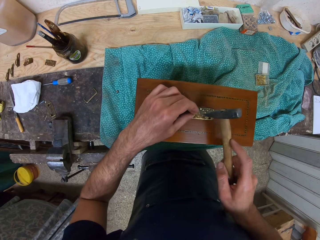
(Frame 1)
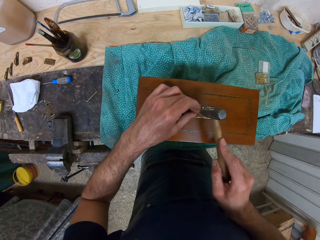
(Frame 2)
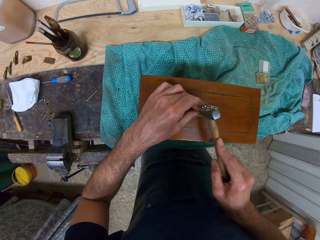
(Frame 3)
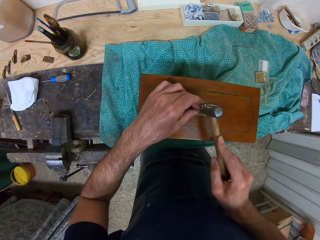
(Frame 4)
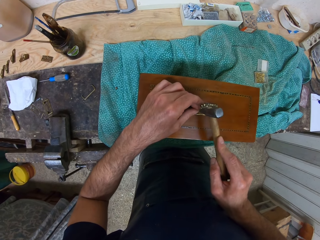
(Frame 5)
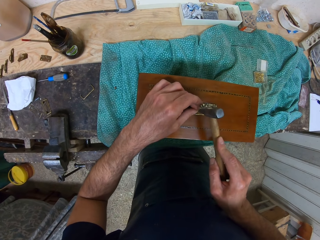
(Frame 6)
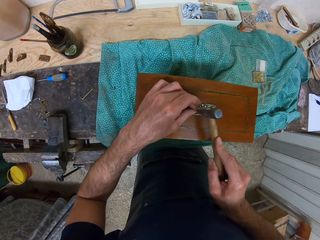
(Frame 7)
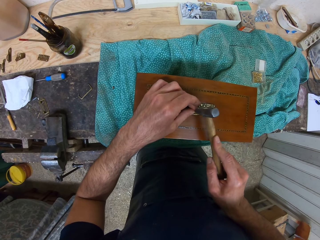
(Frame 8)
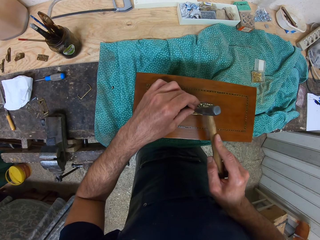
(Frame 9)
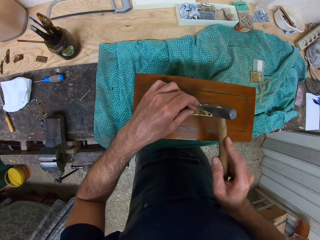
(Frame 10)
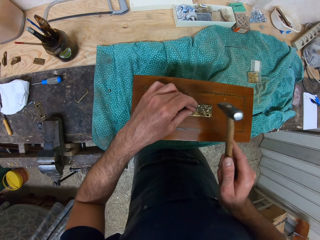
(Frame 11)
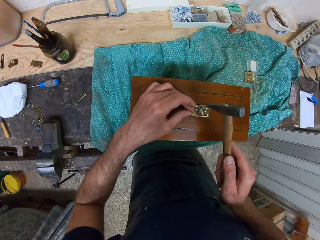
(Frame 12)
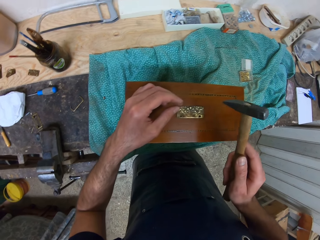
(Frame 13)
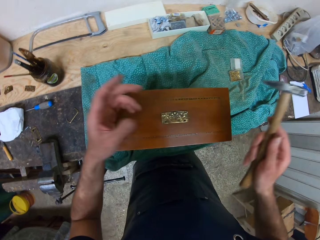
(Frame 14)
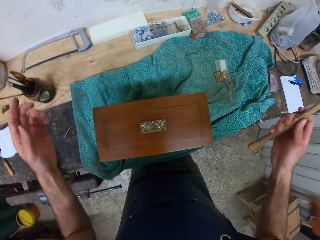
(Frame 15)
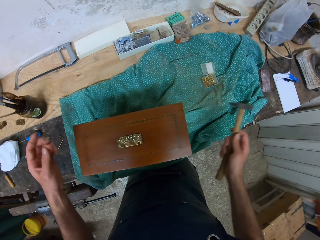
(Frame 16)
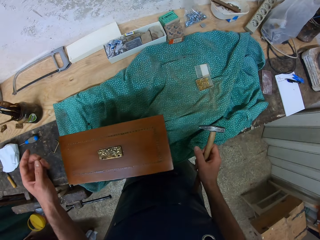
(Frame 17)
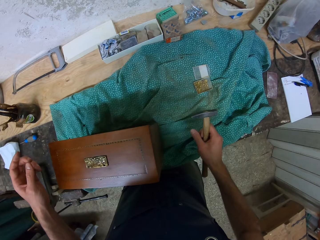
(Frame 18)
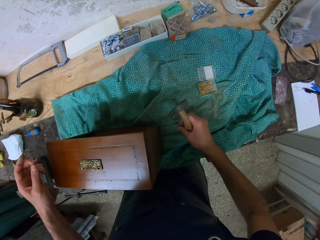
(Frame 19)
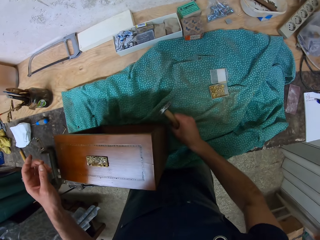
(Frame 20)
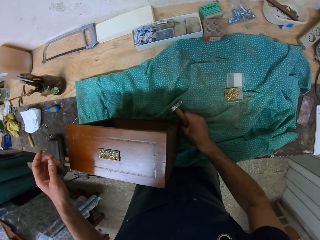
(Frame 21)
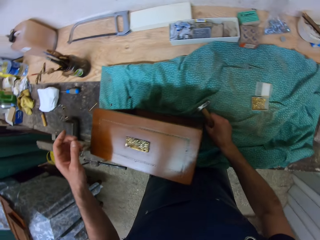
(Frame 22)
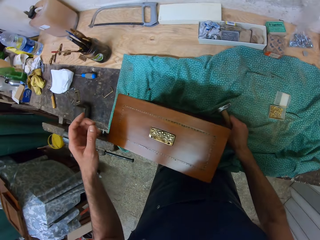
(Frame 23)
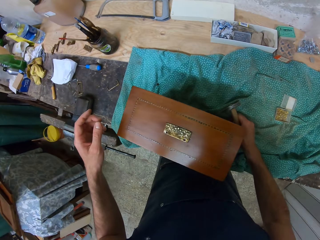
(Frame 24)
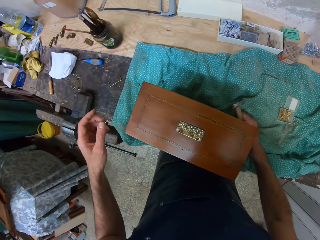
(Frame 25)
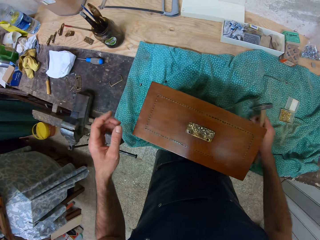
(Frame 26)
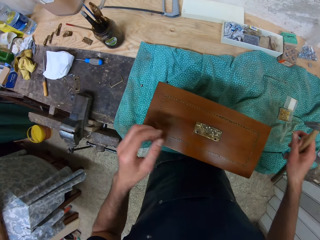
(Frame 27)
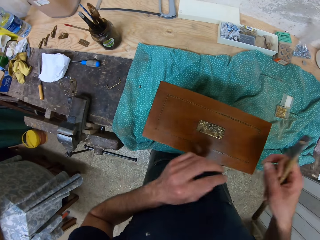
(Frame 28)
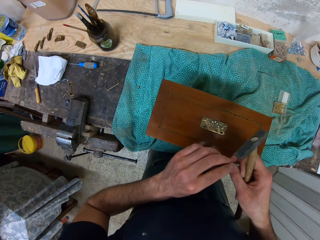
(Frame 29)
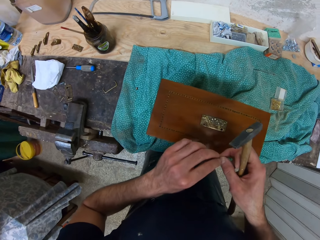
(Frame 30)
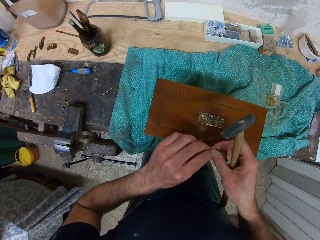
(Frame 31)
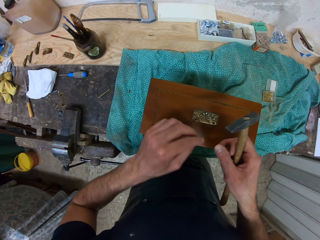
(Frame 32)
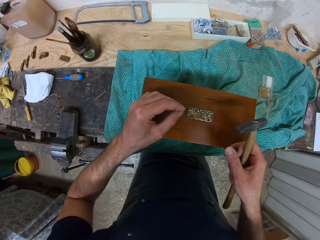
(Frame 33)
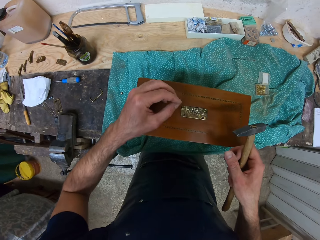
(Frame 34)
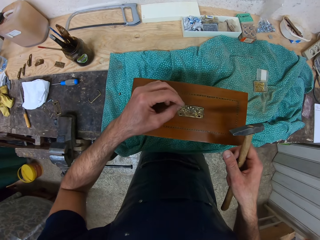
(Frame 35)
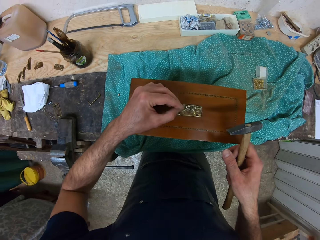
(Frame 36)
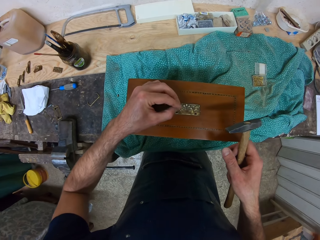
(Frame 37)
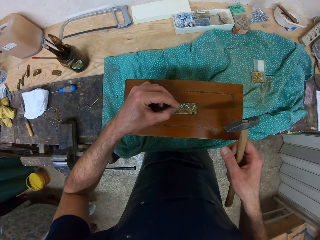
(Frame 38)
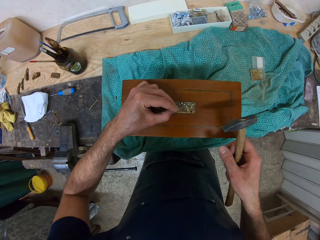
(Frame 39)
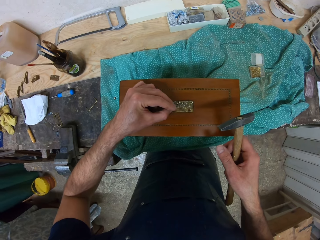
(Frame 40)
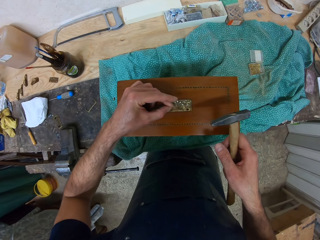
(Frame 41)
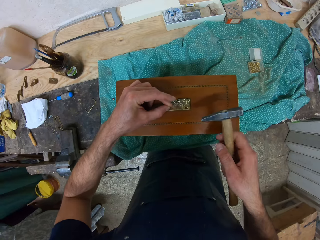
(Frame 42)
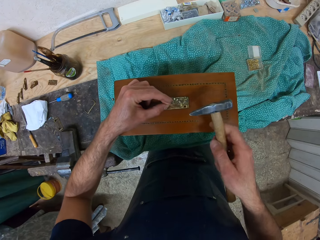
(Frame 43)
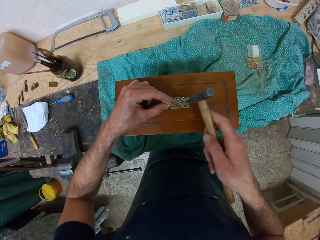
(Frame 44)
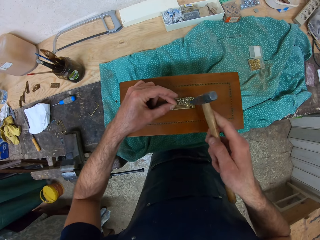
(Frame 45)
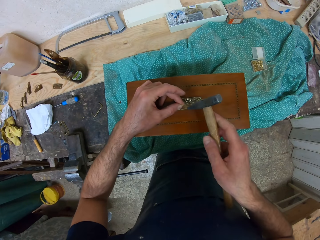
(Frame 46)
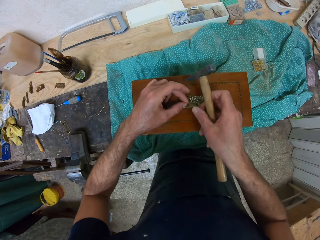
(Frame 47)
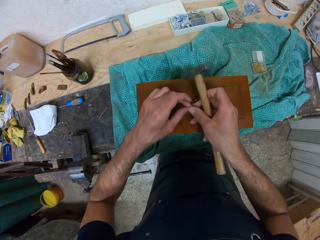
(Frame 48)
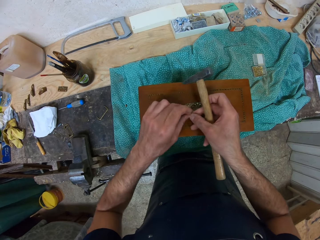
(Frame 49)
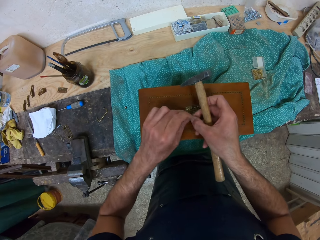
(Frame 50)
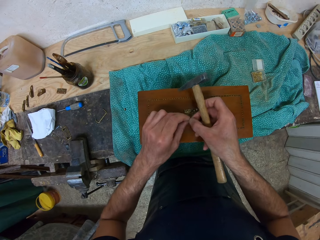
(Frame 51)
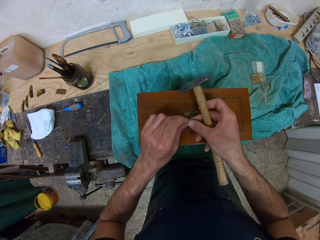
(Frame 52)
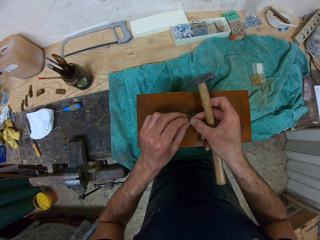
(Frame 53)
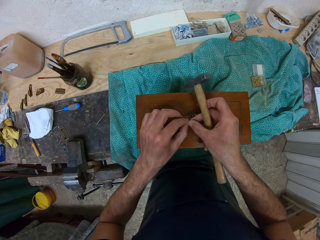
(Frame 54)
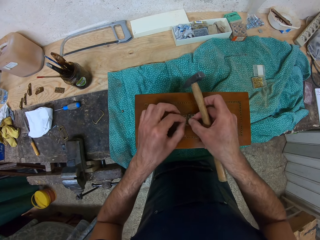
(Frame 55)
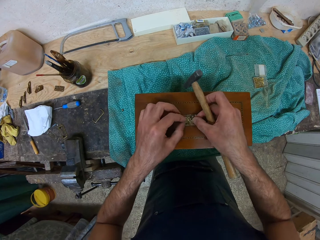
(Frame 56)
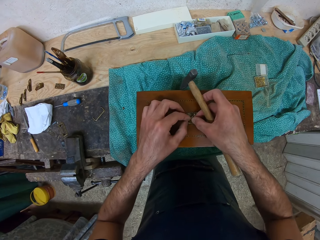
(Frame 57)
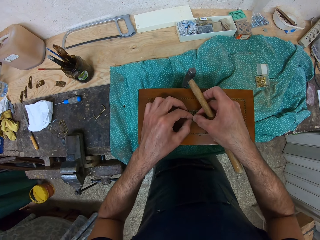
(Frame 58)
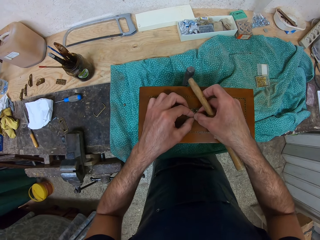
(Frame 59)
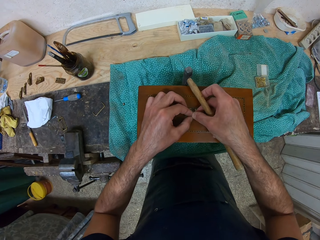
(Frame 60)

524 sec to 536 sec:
The camera wearer holds a hammer. He hammers the nail. He lifts the hammer. He picks up a nail on the table at the back of the wooden box. He places the nail with his left hand. He holds the nail. He fits the nail on a metal sticker. He adjusts the nail with both hands. He holds the nail.

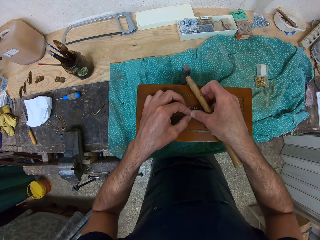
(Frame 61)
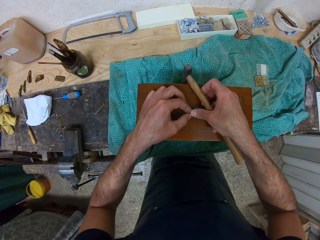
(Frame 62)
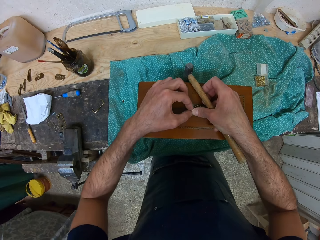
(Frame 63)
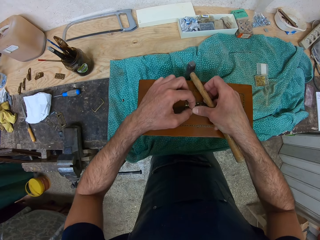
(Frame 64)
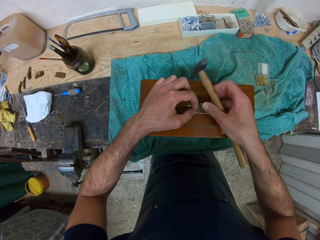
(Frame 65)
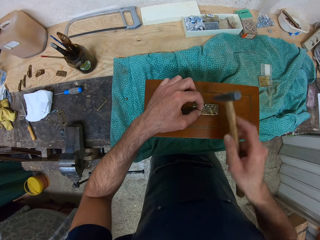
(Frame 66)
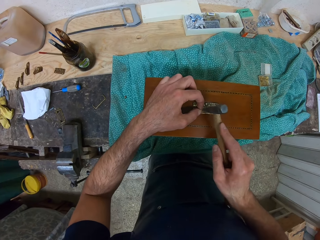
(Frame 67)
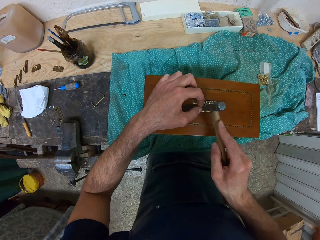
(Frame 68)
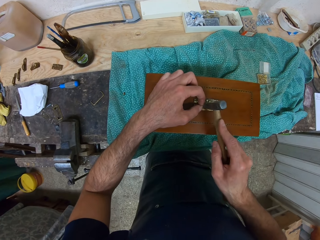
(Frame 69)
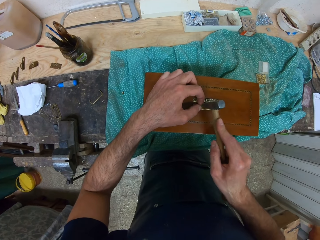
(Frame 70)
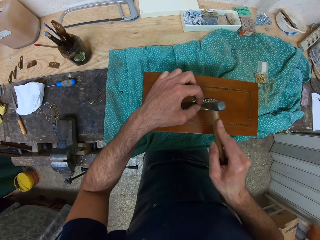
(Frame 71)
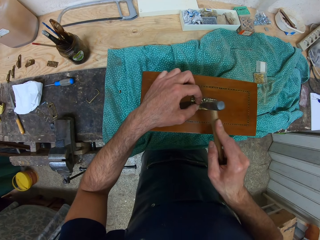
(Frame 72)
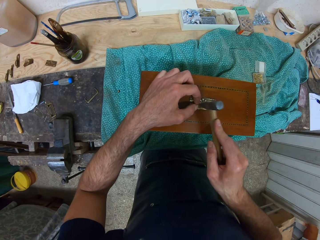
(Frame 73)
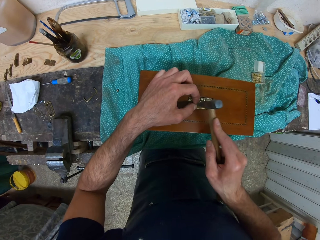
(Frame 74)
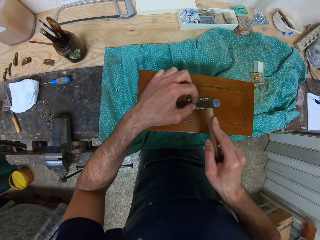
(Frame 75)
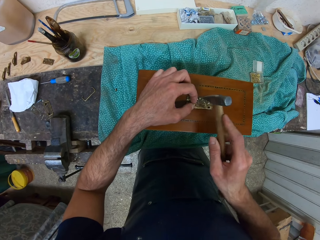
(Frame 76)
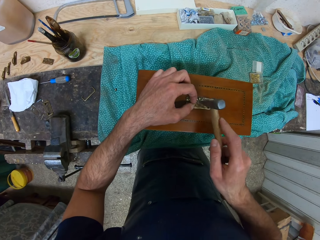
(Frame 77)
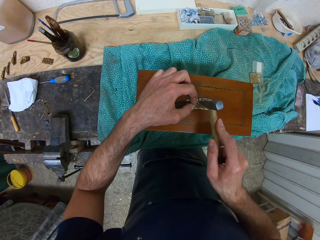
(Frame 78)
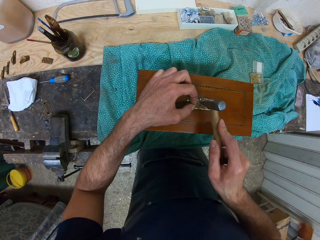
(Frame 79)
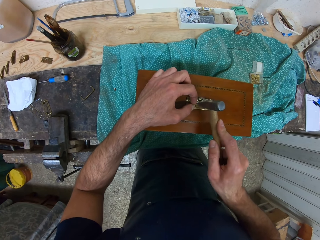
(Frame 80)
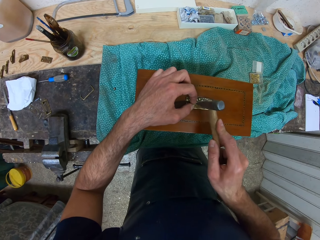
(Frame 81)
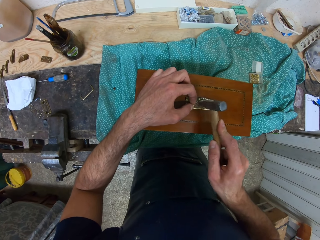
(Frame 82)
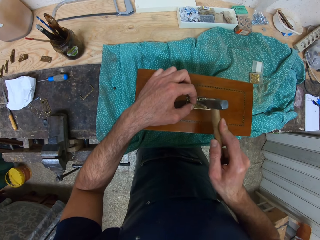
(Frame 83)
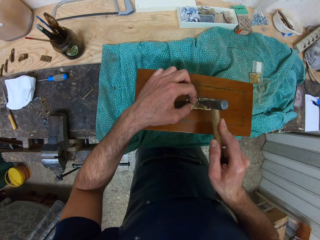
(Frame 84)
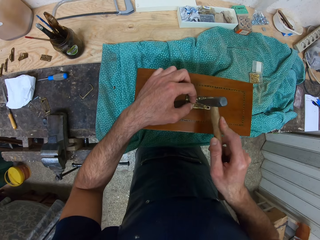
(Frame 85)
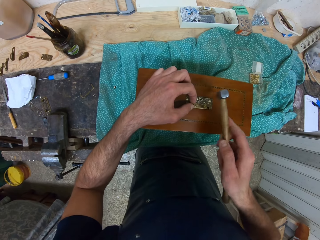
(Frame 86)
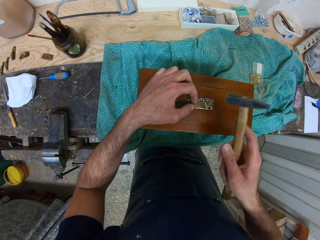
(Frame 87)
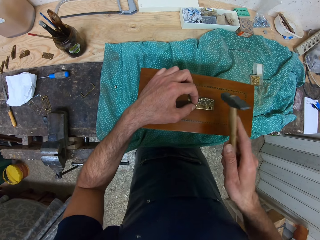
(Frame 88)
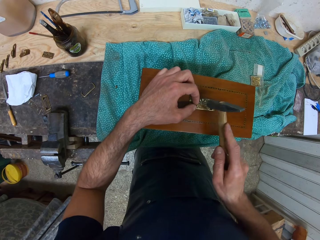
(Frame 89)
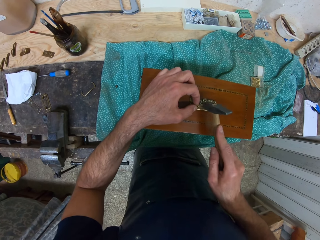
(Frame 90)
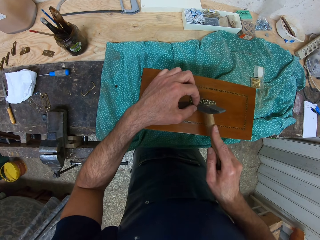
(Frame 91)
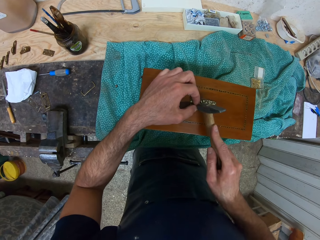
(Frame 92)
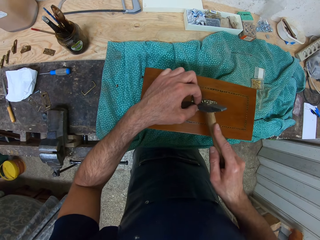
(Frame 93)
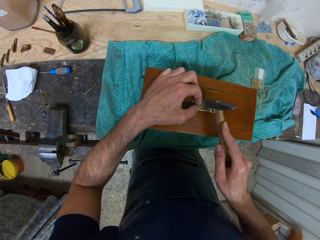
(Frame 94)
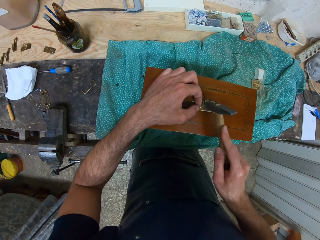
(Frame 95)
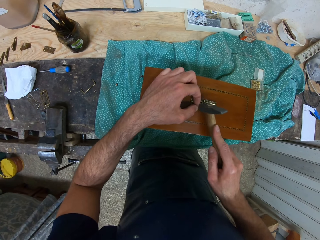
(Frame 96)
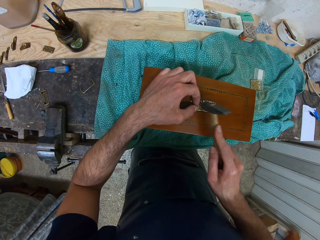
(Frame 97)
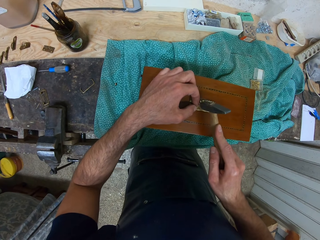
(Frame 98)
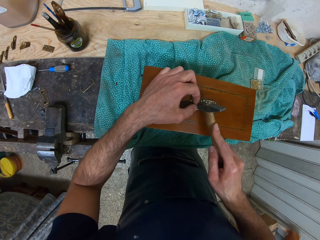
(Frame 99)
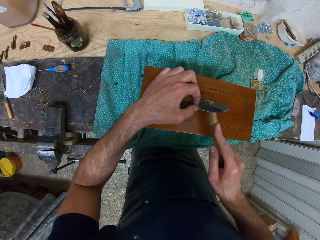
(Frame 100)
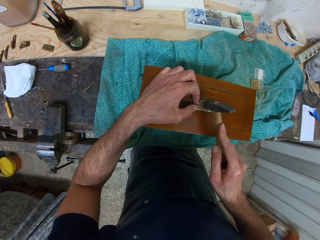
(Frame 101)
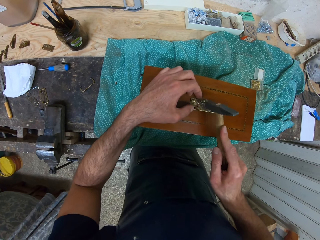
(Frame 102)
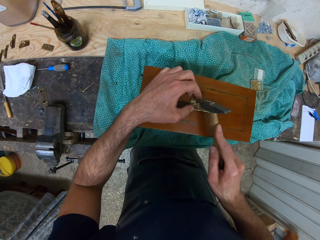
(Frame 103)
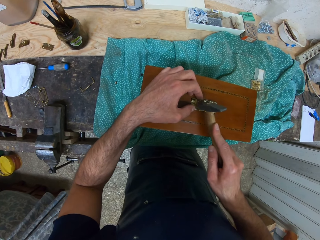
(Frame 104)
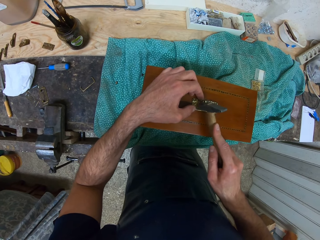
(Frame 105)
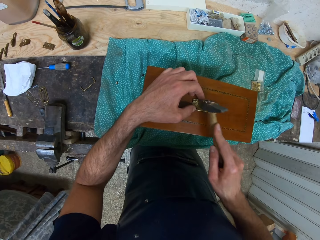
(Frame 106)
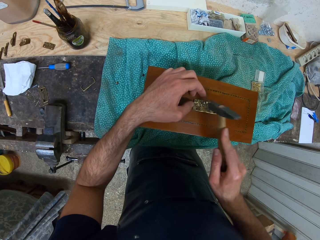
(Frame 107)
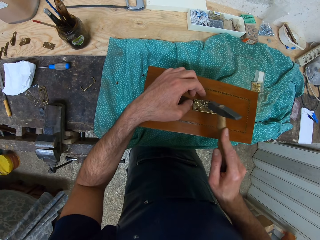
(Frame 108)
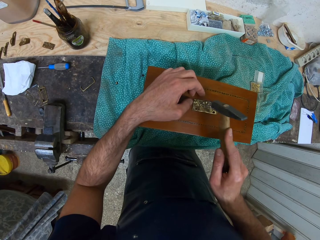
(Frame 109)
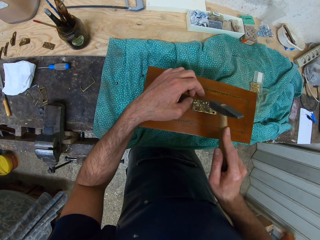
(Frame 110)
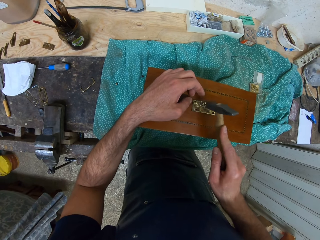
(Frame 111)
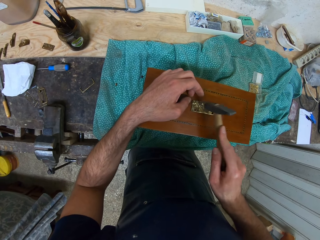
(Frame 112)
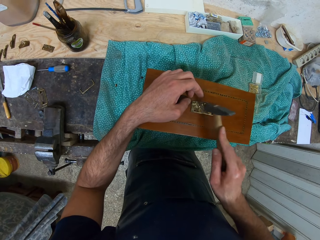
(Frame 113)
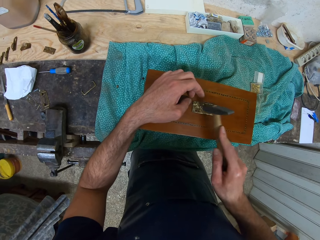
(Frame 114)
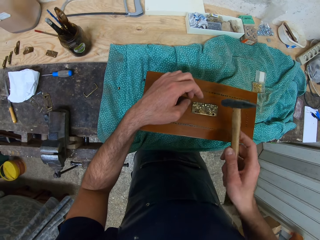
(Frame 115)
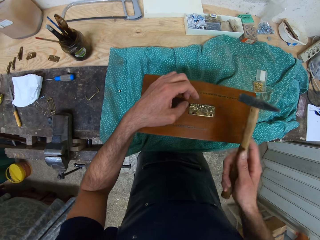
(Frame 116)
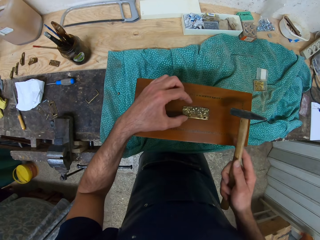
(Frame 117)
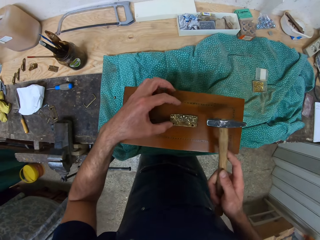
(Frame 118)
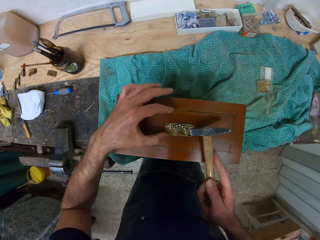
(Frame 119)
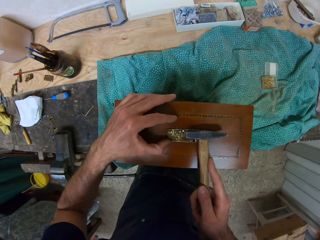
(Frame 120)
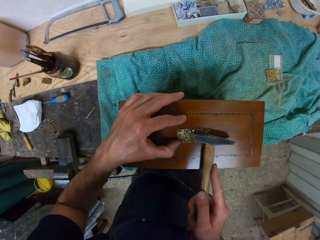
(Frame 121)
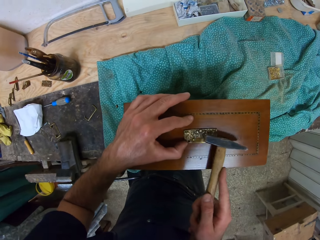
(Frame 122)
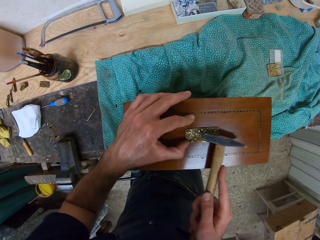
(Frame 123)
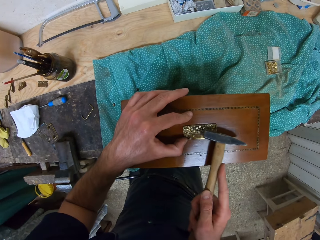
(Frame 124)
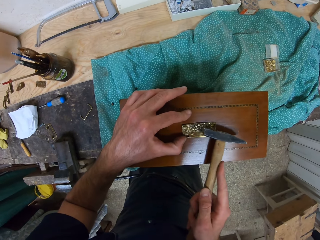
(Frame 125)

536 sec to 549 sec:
The camera wearer fits the nail on a metal sticker. They hammer the nail into the wooden box. They turn the hammer. They hammer the nail. They tilt the hammer. They hammer the nail.
